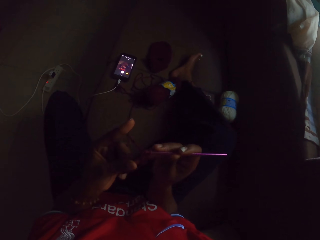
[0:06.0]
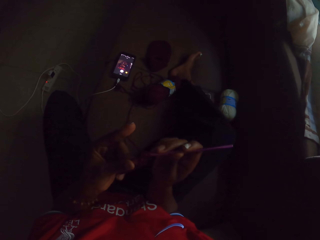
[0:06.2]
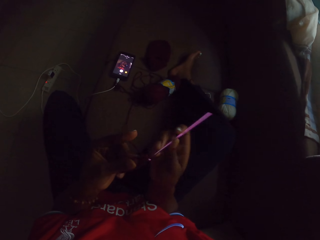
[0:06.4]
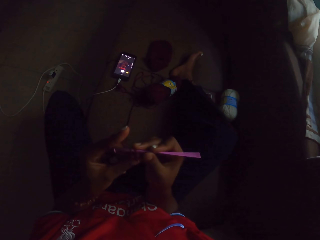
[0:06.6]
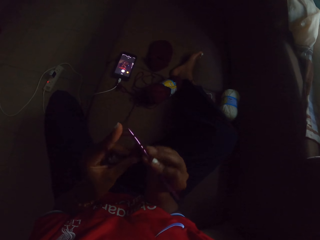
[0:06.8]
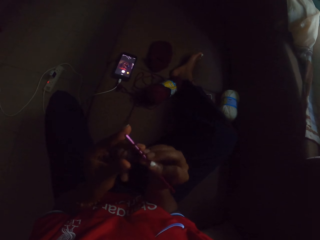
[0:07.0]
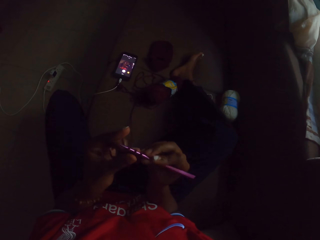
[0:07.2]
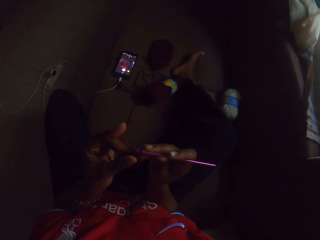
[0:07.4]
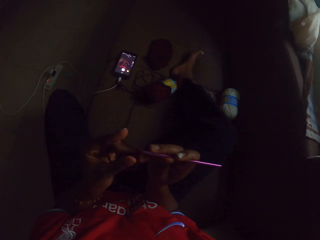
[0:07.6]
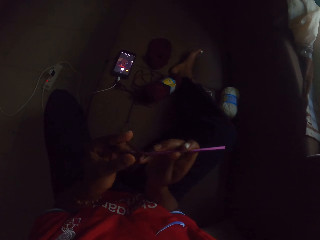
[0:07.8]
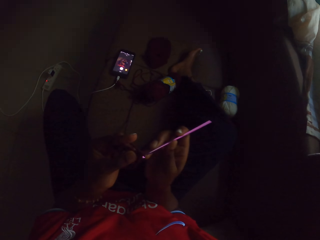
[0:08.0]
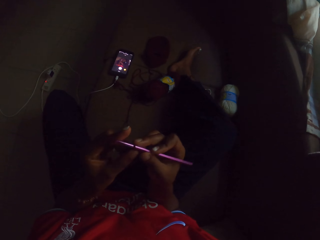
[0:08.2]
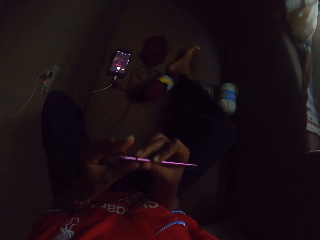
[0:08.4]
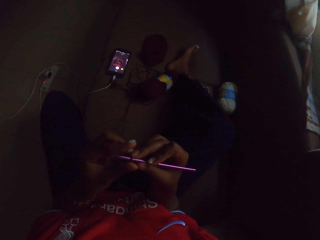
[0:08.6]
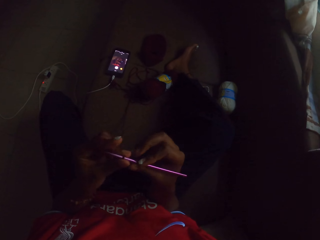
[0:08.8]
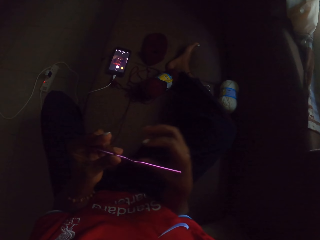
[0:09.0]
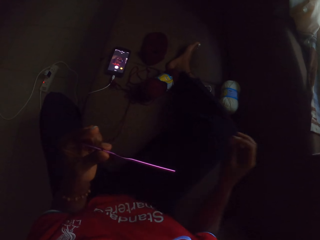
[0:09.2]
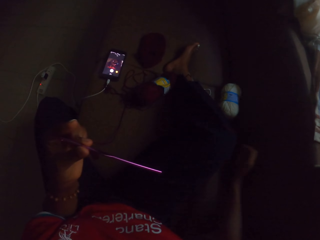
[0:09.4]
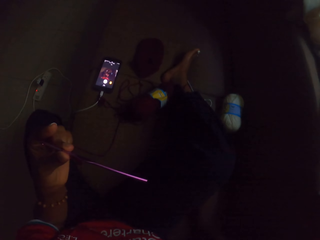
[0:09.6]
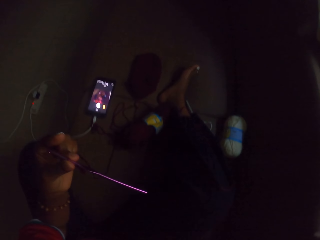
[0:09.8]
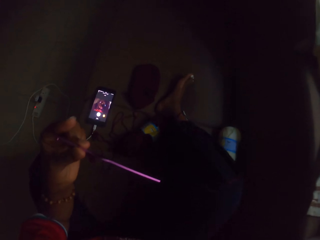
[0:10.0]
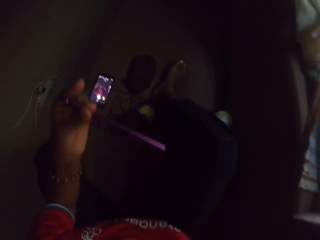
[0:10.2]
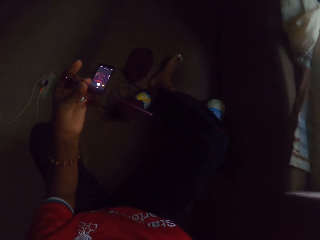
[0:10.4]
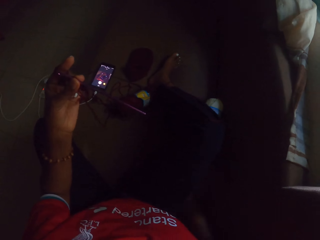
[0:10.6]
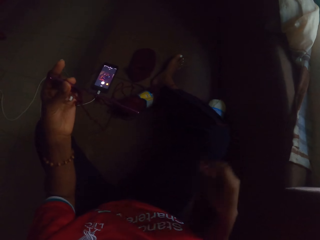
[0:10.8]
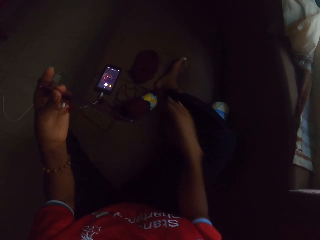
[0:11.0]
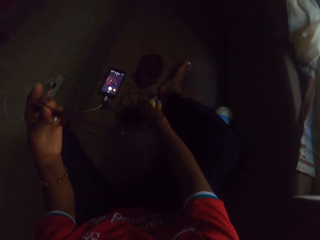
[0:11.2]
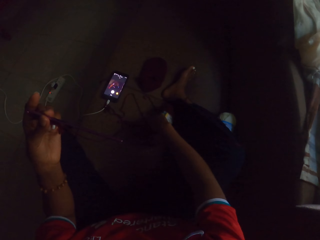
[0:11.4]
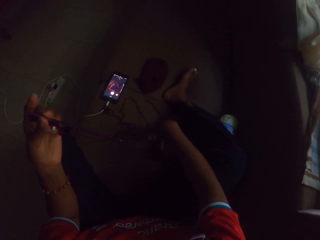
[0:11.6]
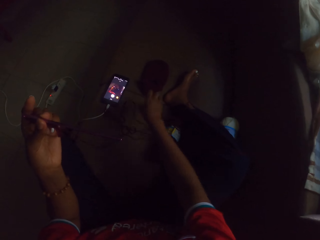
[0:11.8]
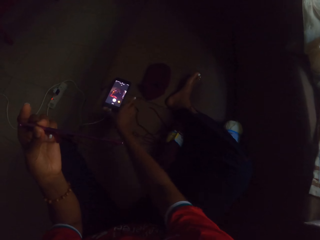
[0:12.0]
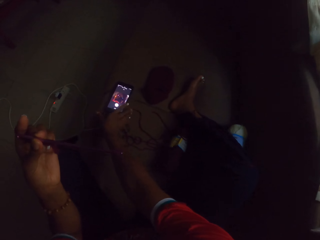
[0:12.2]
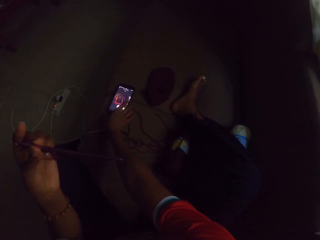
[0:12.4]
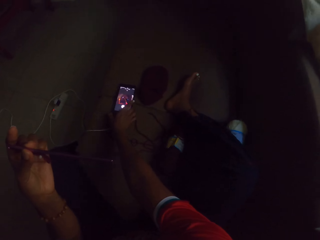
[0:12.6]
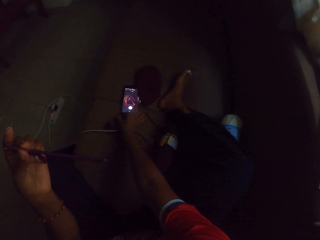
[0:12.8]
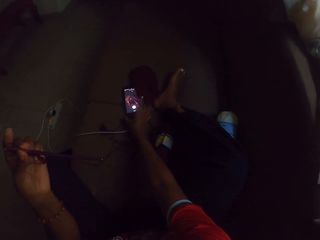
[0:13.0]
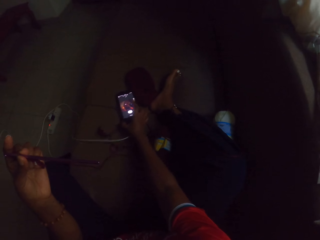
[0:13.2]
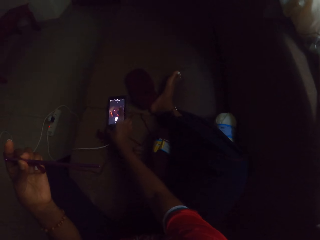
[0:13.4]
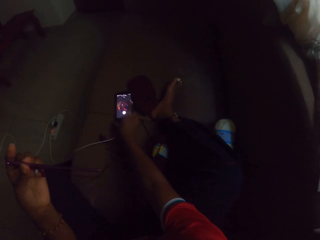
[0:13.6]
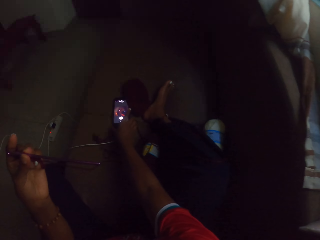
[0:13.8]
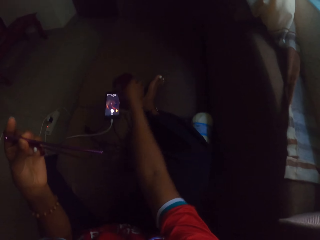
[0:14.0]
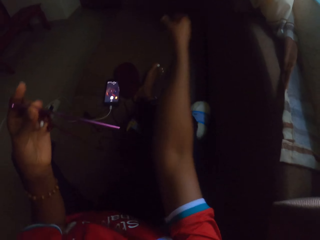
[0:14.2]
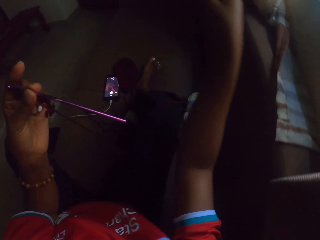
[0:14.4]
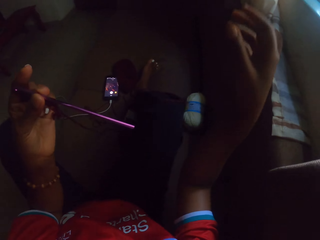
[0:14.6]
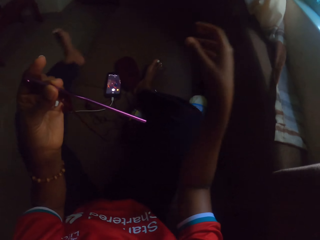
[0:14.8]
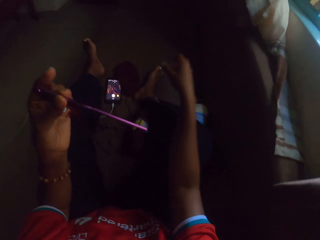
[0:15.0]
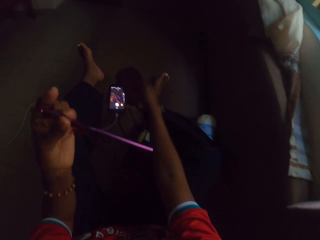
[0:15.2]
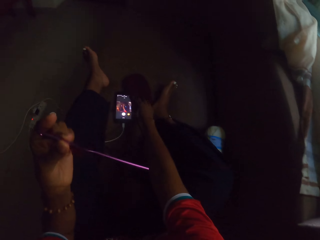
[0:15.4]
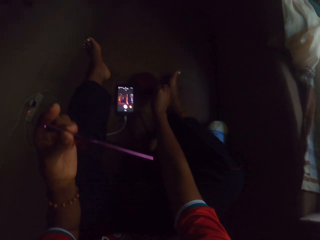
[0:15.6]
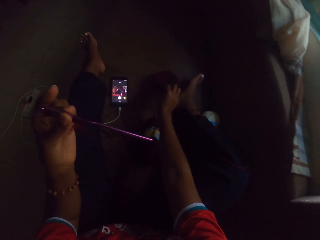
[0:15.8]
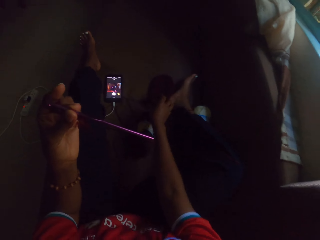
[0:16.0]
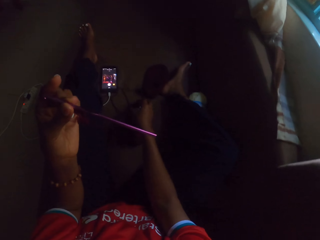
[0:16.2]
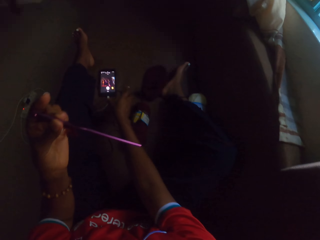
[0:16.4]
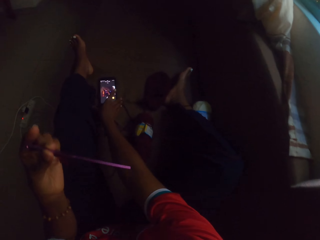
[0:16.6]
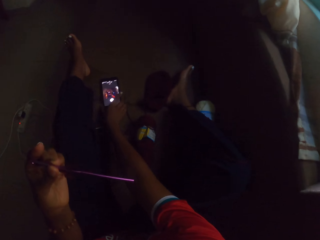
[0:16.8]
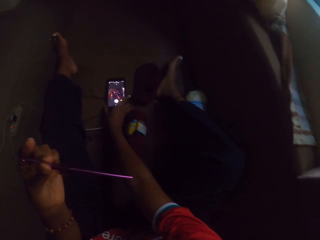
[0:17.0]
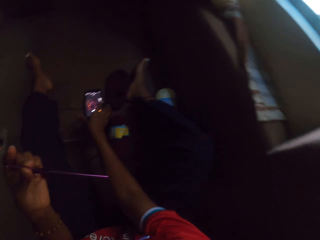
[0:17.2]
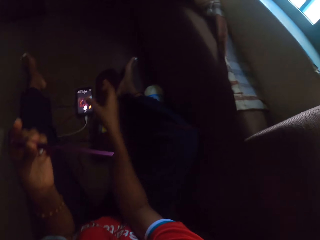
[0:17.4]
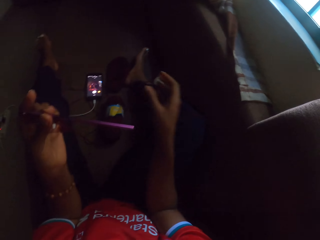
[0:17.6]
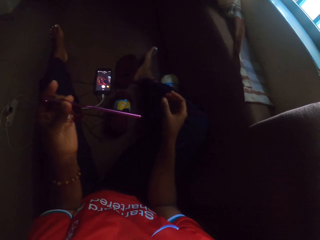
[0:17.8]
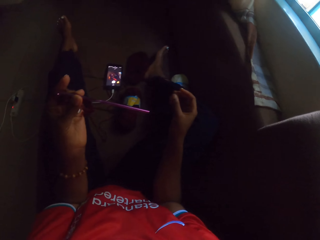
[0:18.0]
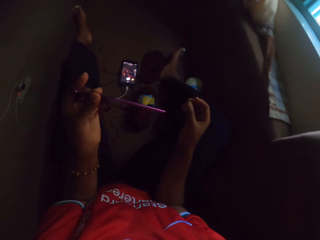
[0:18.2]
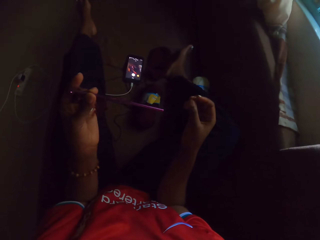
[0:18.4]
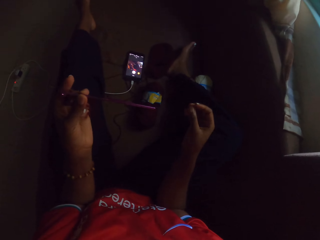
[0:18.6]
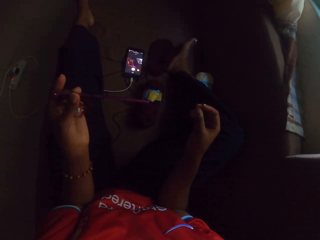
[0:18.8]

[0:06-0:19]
The camera wearer knits a yarn with a crochet hook. She puts down her right hand on the floor. She holds the crochet hook with her left hand. She adjusts her sitting position on the ground using her right hand. She adjusts the yarn on the ground with her right hand. She adjusts a mobile phone on the ground with her right hand. She raises up her right hand. She adjusts her left leg. She picks up the yarn on the floor with her right hand. She adjusts the yarn on the ground with her right hand. She drops down the yarn on the floor. She adjusts the mobile phone on the ground with her right hand.

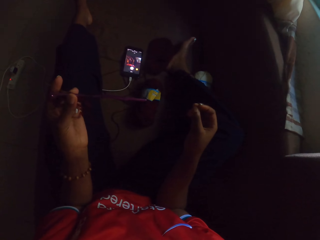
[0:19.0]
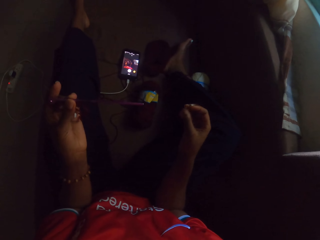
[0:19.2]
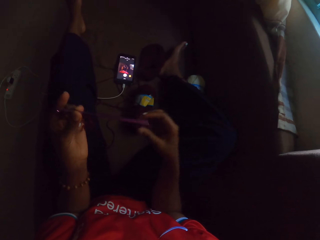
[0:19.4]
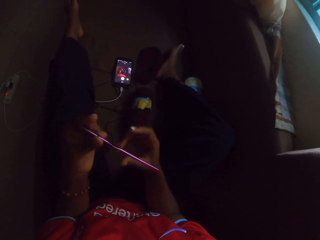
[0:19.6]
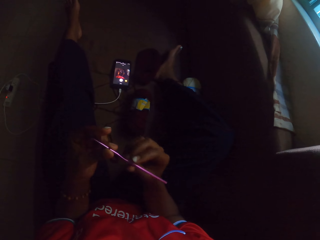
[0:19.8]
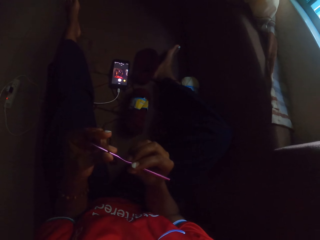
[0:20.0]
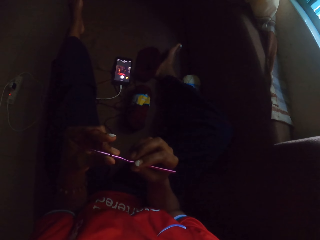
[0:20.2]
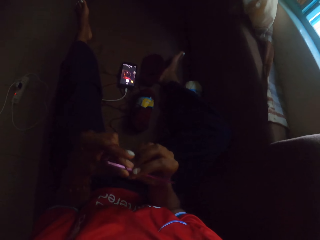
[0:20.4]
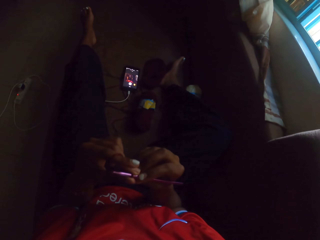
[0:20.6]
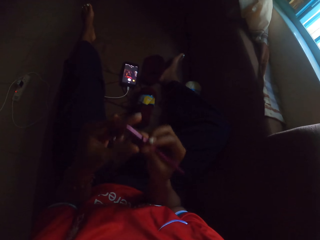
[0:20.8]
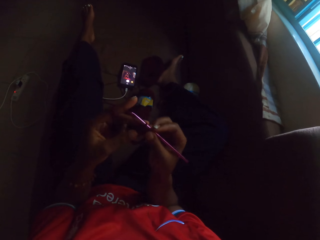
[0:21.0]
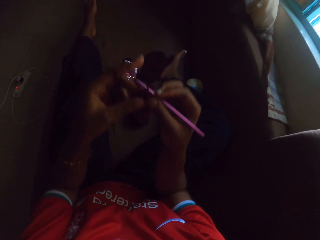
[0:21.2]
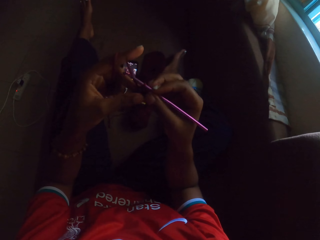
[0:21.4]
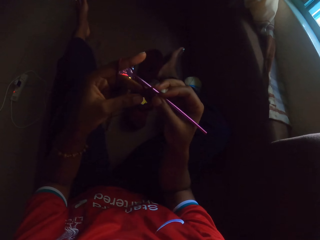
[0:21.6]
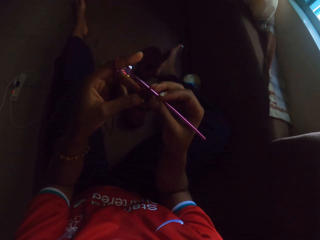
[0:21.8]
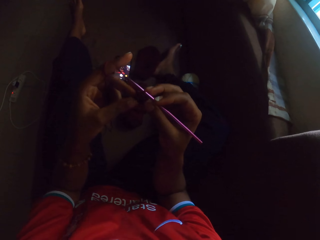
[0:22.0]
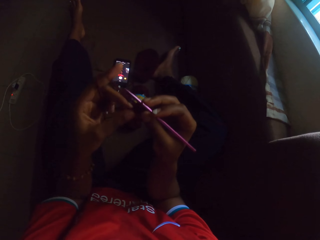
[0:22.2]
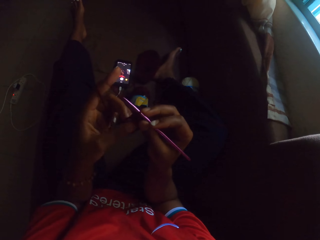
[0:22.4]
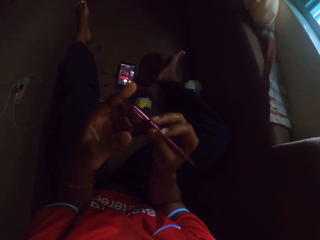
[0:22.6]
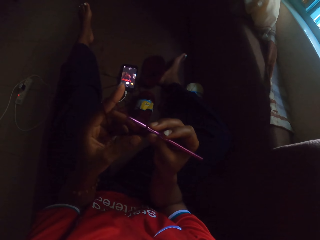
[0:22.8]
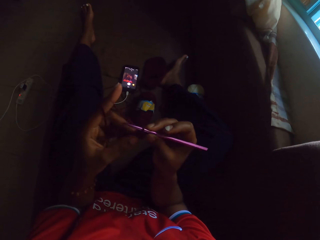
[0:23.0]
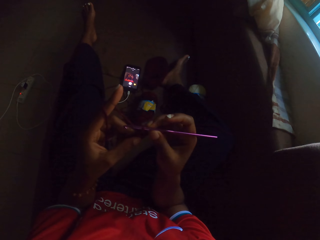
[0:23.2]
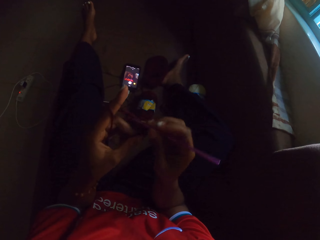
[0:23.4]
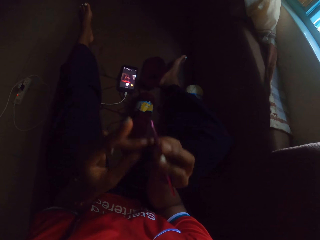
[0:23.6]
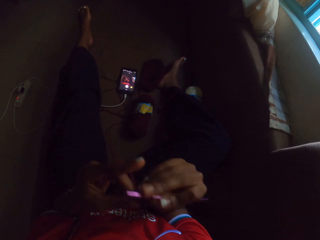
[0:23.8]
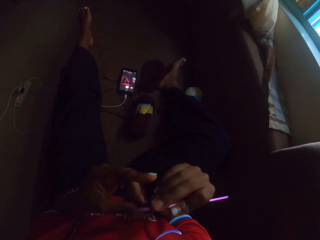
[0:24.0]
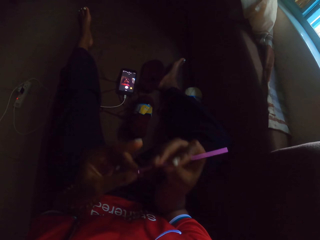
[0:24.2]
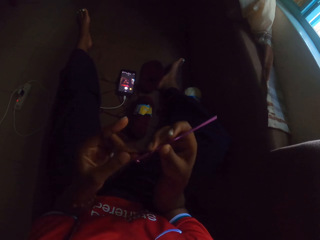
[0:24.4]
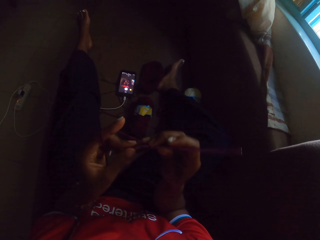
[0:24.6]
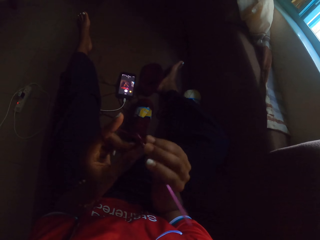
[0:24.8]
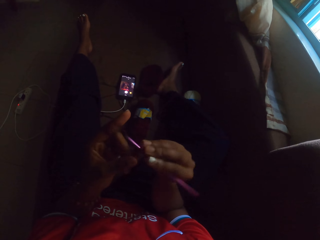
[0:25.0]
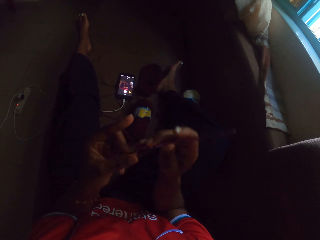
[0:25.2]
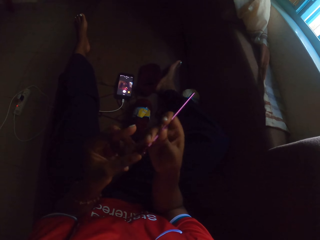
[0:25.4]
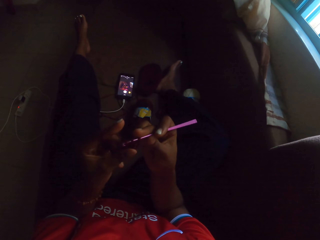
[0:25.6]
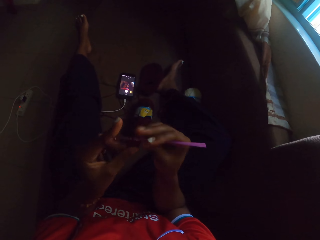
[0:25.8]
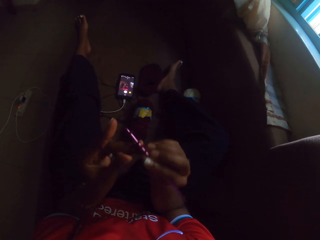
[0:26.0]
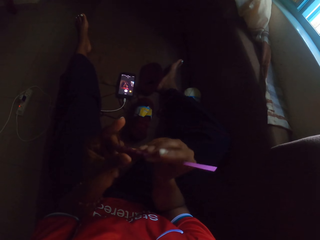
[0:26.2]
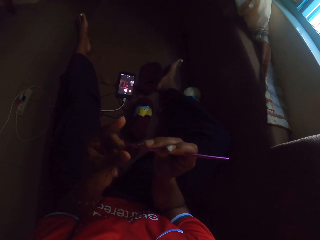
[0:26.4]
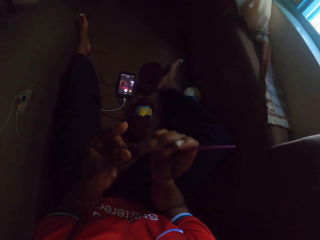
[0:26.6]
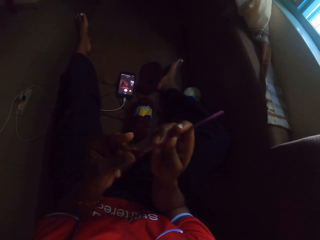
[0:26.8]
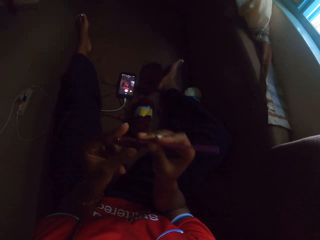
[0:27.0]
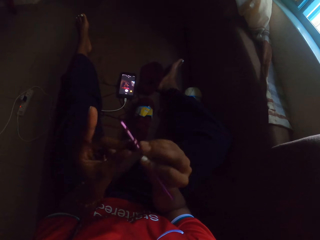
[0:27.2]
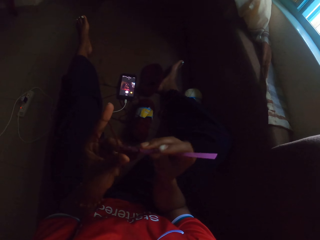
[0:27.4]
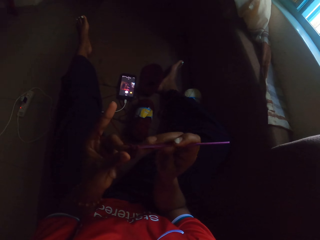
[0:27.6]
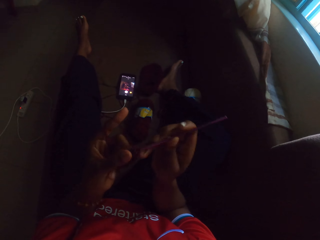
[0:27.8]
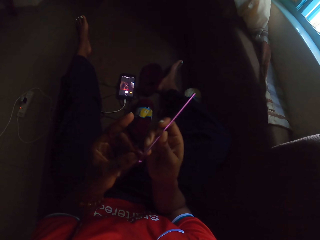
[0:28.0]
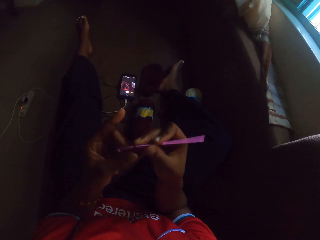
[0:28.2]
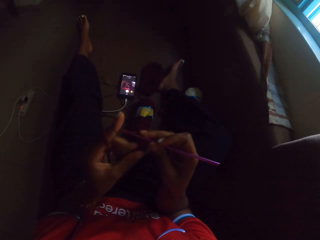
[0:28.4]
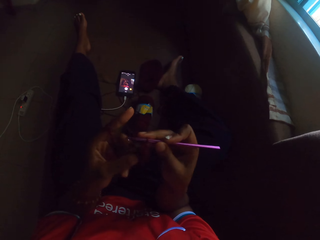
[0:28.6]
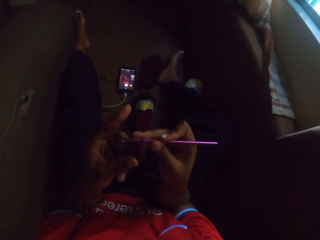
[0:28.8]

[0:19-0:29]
The camera wearer crochets the yarn with the crochet hook in her right hand. She holds the crochet hook with both hands. She adjusts the yarn with her left finger. She knits the yarn with the crochet hook.
